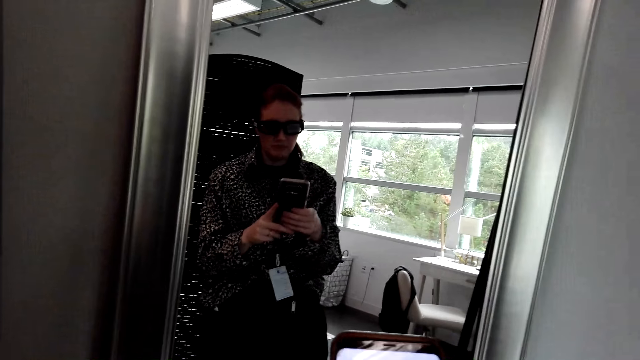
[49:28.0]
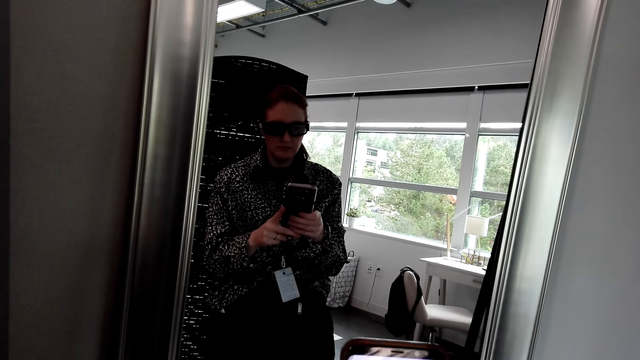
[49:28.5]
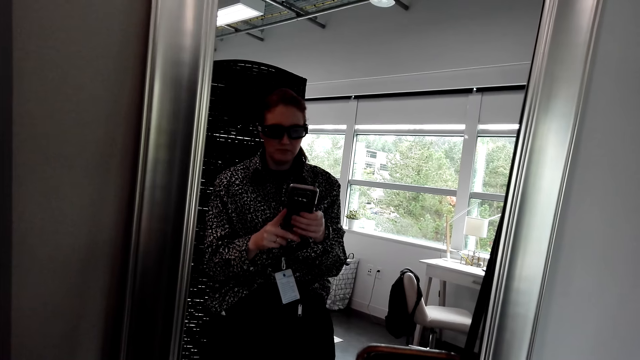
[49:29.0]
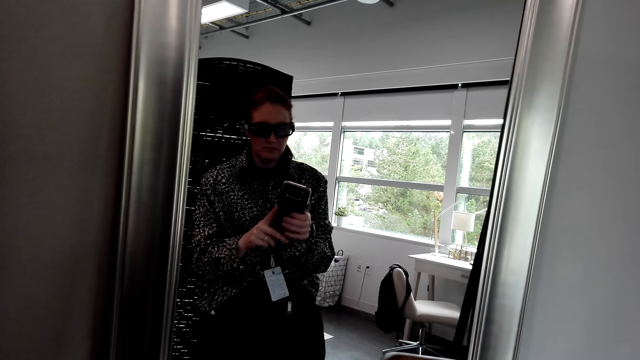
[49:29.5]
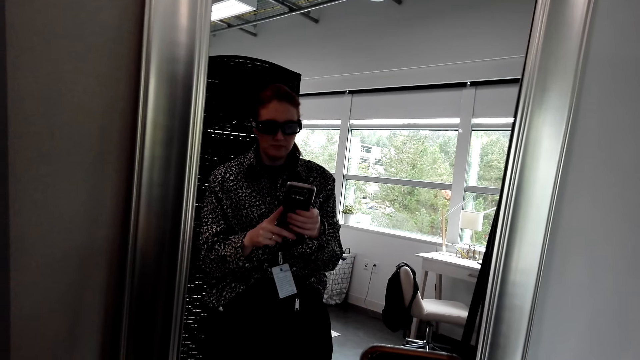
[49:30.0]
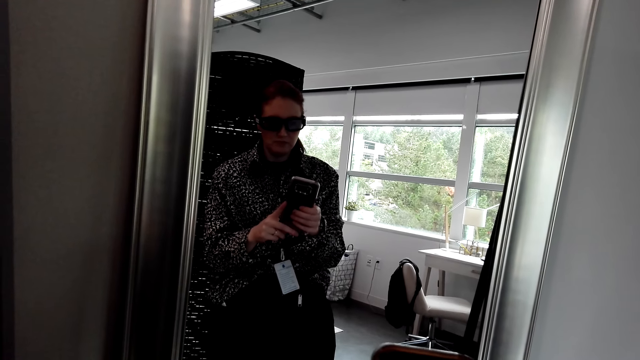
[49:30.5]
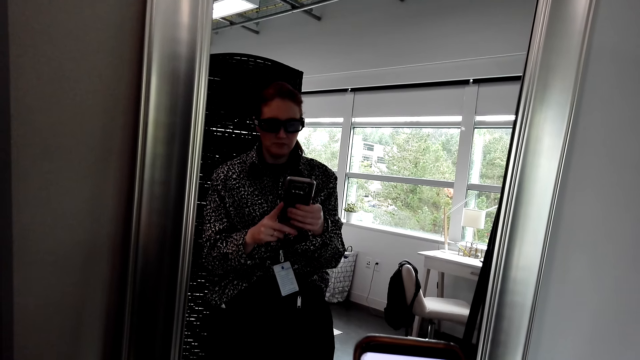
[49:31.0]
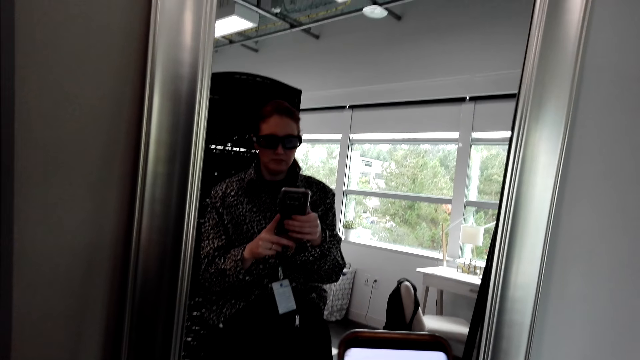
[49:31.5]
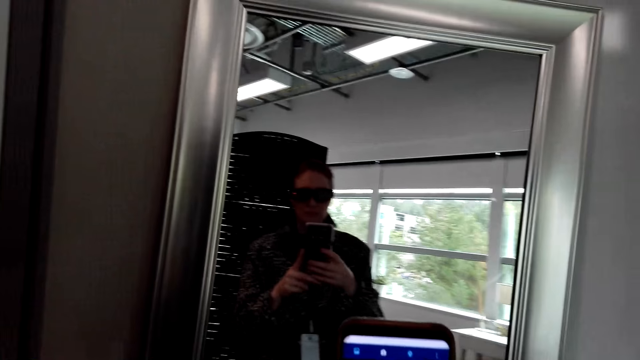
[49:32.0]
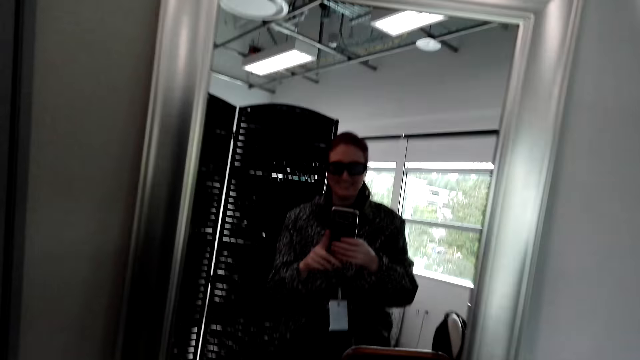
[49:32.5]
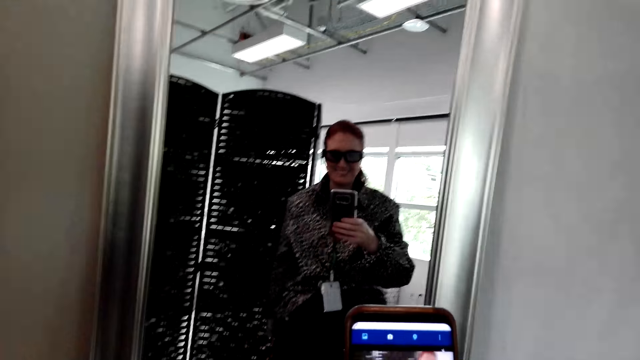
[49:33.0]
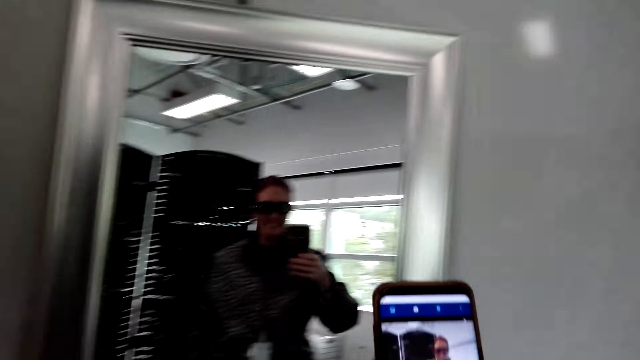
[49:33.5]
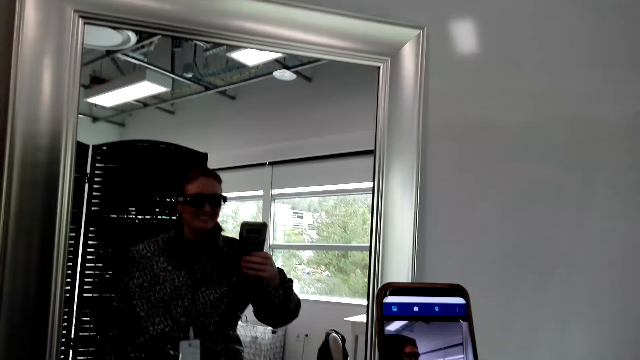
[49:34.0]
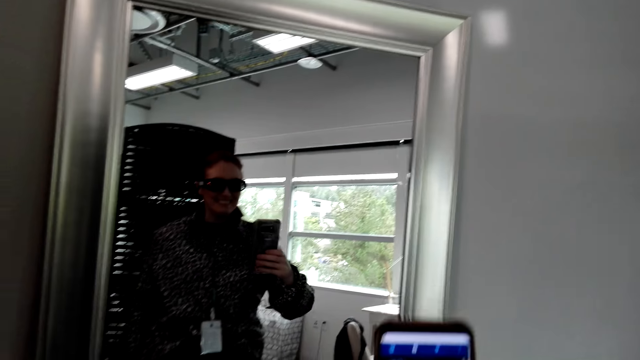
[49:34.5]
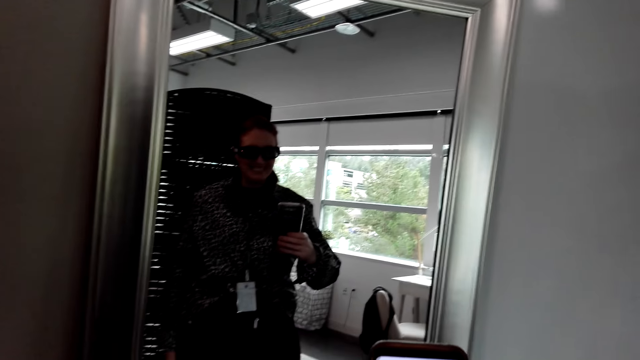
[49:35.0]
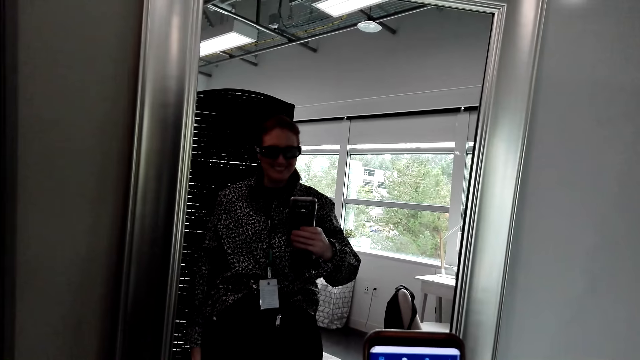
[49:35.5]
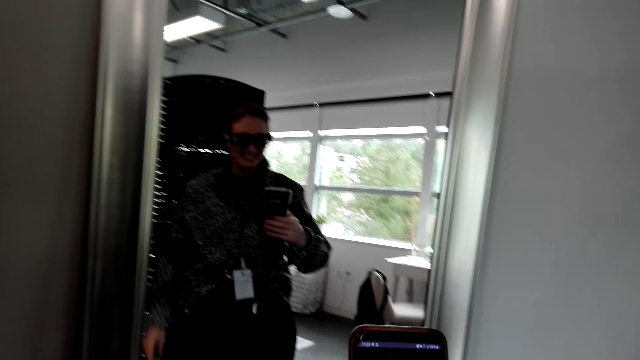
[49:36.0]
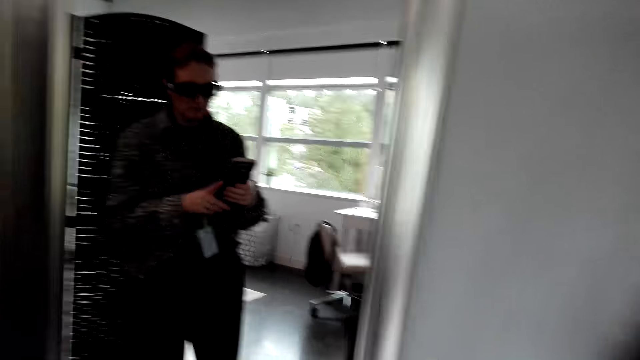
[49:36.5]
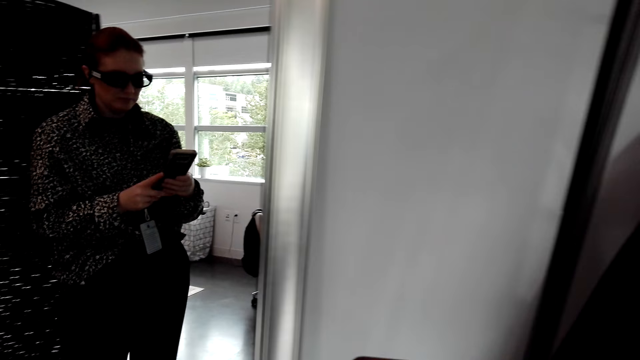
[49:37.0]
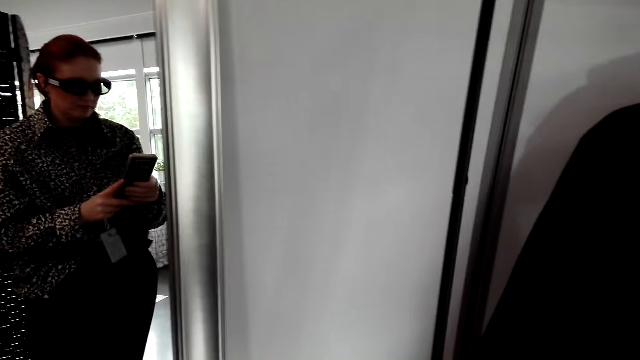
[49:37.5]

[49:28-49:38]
The camera wearer scrolls the phone.

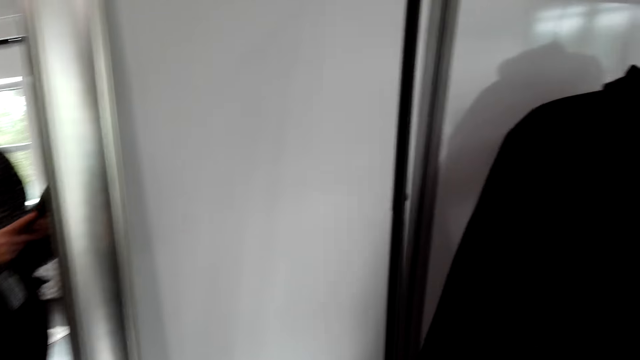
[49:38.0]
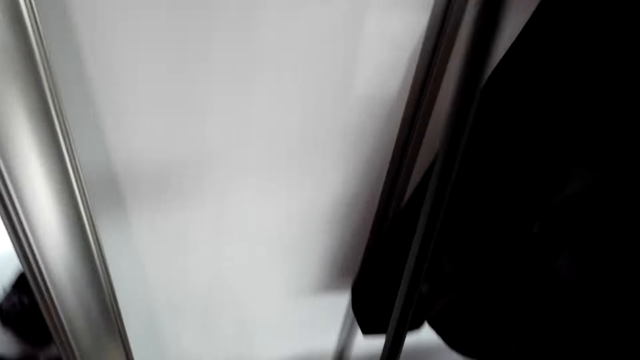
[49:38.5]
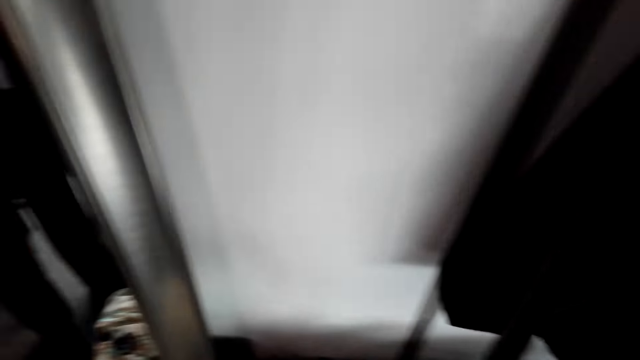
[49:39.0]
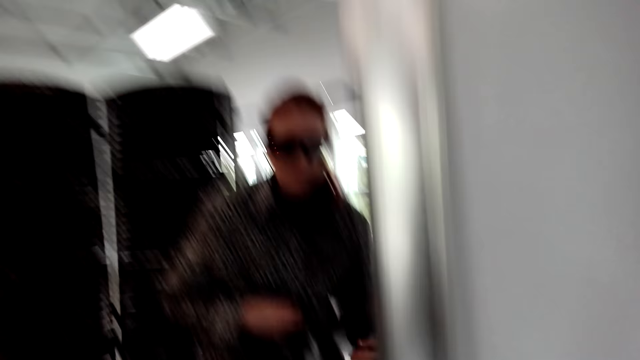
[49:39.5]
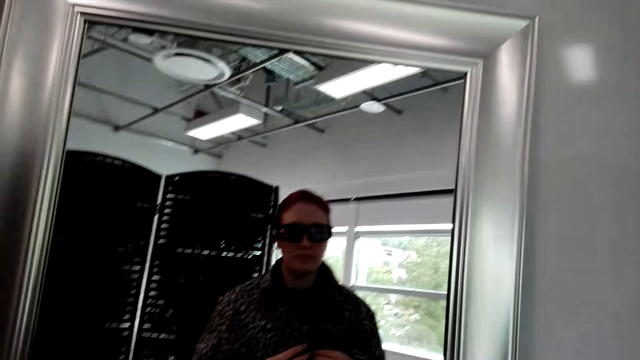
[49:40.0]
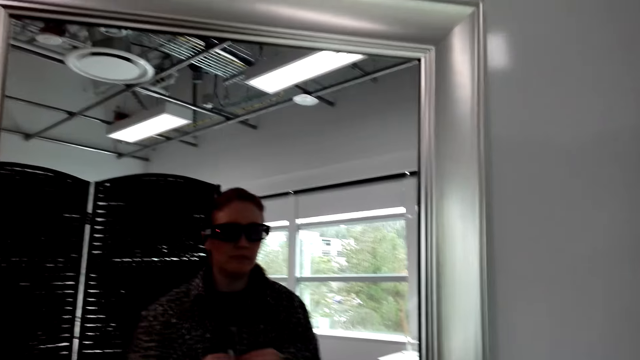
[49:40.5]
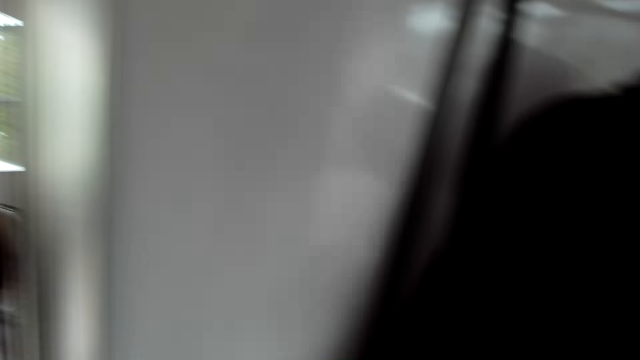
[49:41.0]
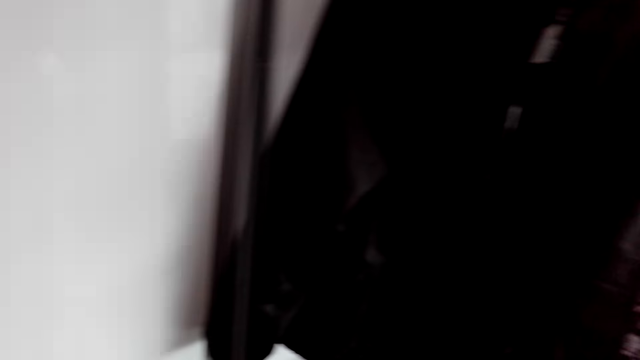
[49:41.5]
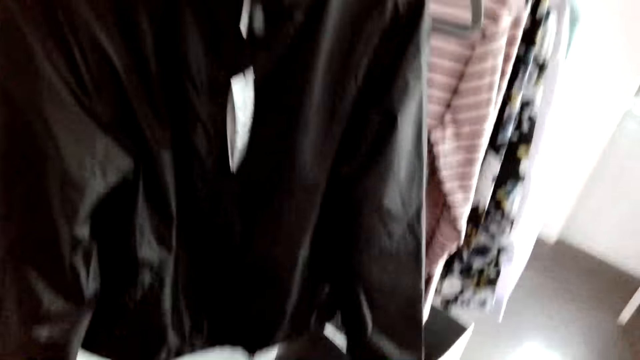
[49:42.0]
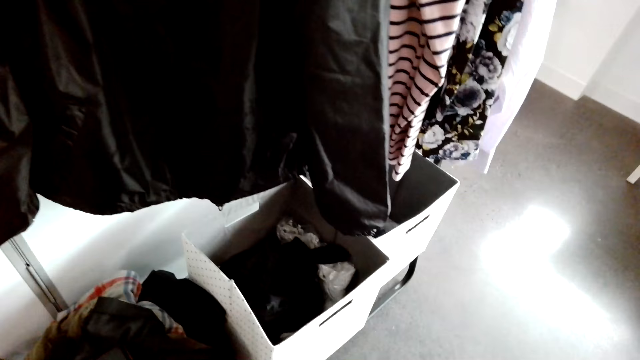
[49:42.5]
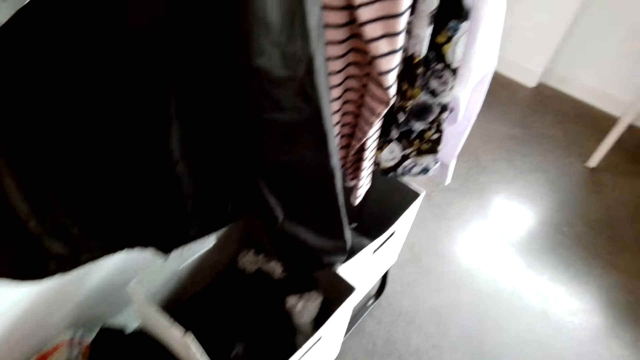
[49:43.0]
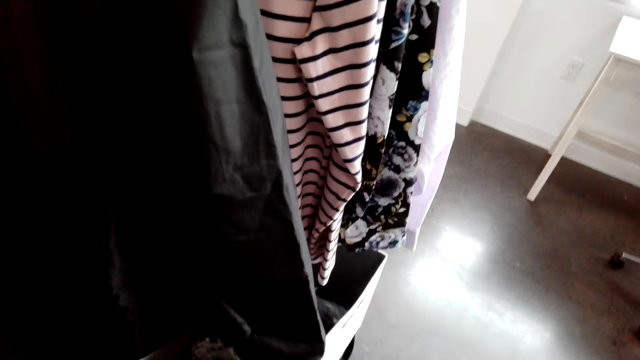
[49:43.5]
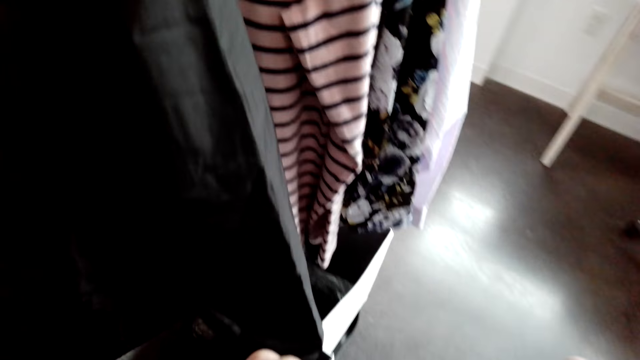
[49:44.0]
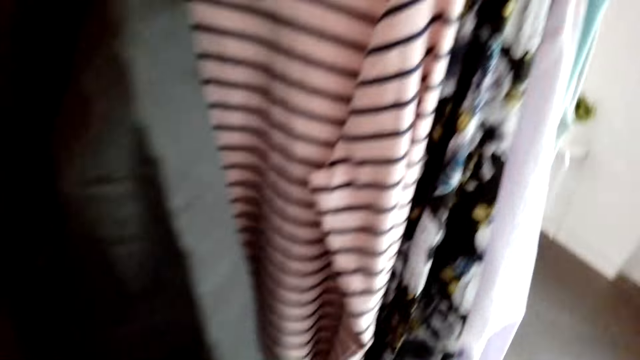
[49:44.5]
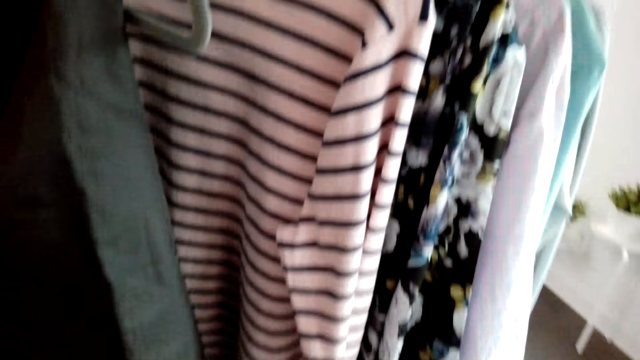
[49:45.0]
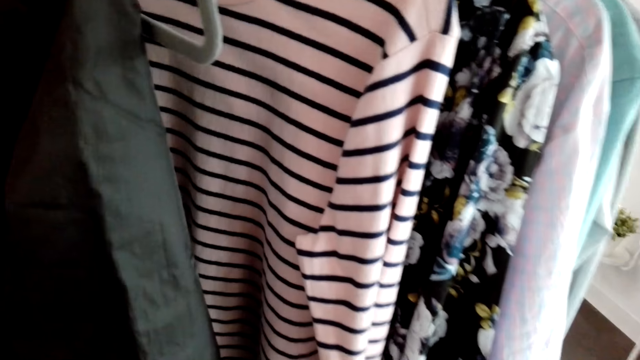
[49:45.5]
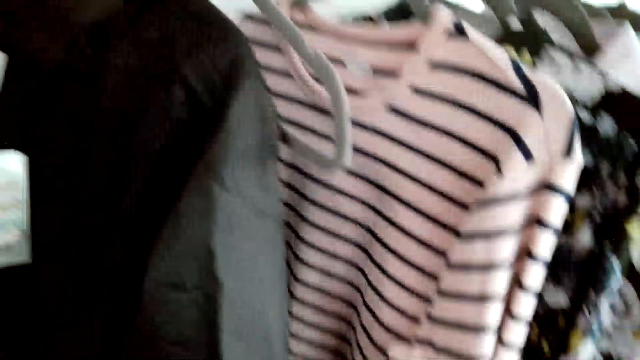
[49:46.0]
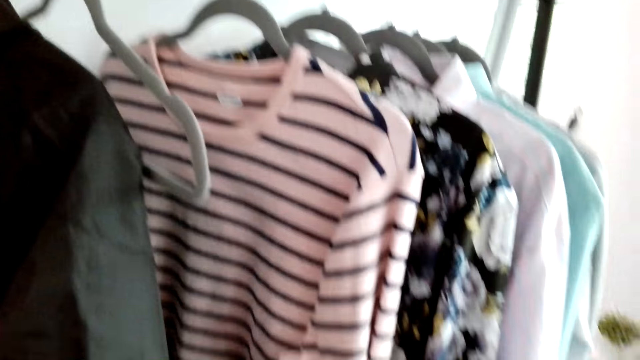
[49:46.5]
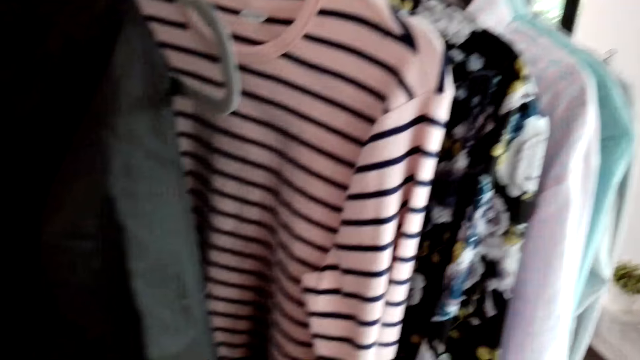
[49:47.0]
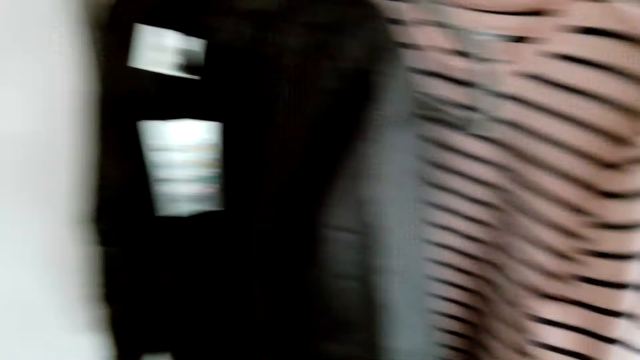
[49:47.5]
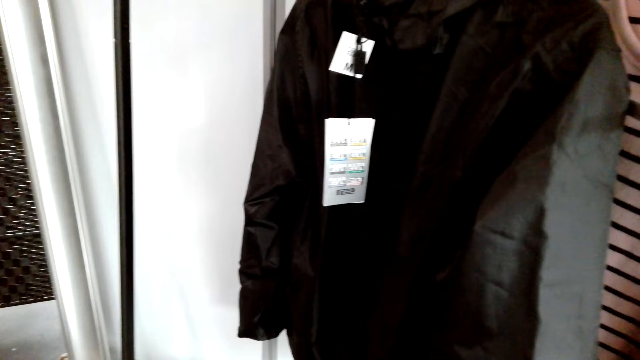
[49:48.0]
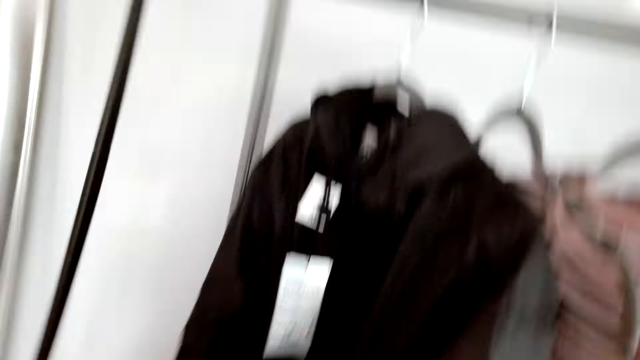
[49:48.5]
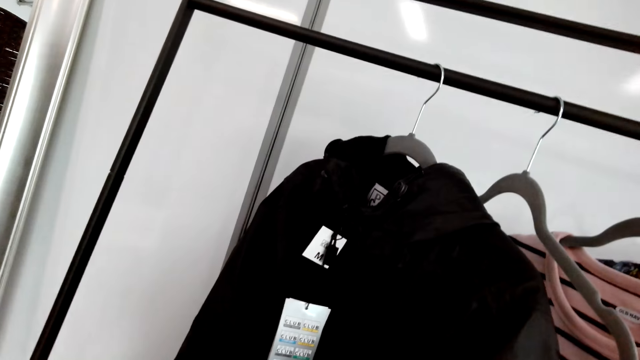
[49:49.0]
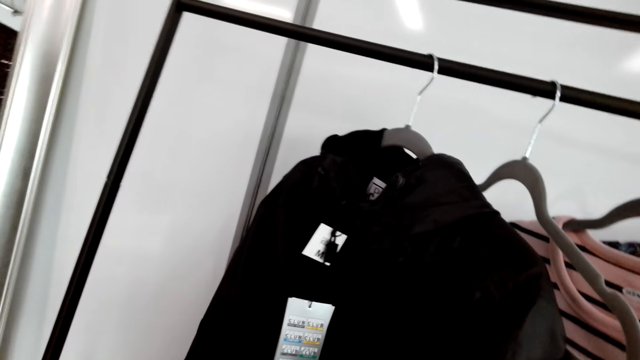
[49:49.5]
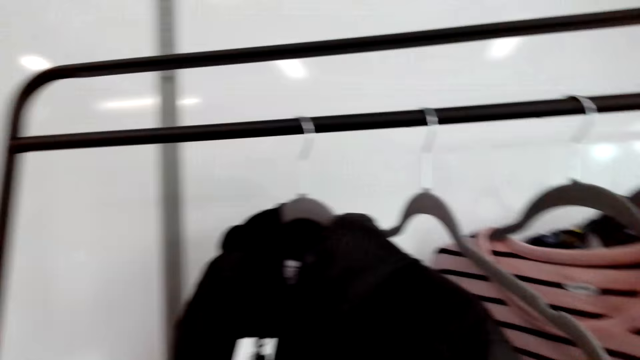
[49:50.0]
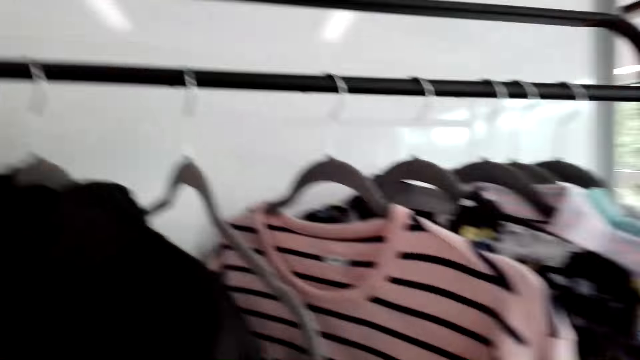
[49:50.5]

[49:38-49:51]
The camera wearer puts the phone down. They unbutton the shirt. They look around.
